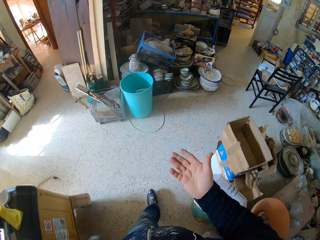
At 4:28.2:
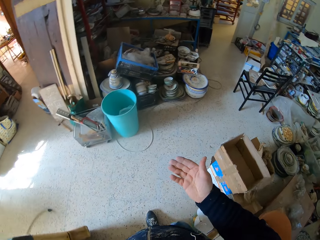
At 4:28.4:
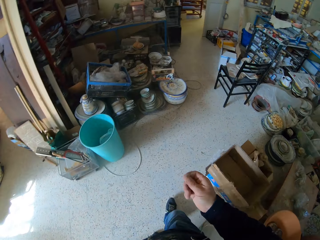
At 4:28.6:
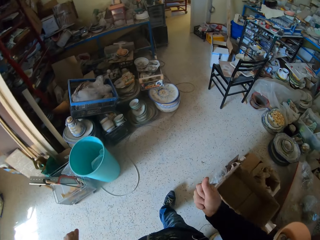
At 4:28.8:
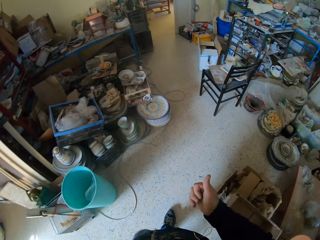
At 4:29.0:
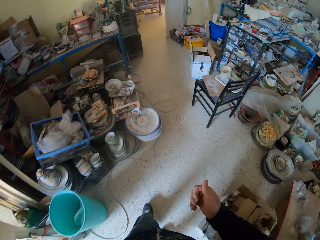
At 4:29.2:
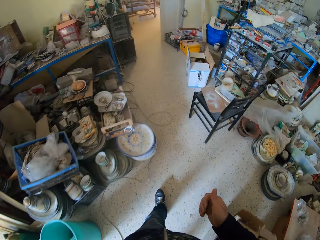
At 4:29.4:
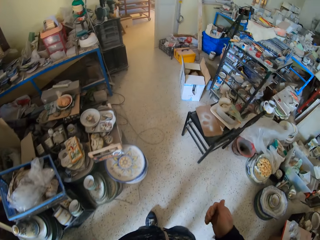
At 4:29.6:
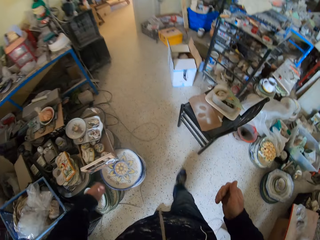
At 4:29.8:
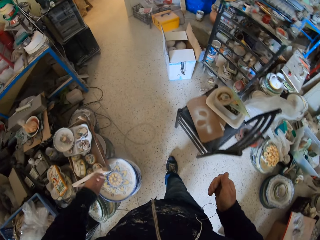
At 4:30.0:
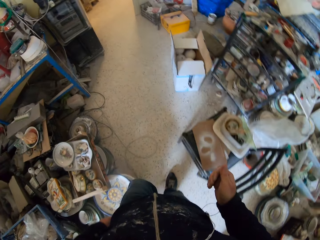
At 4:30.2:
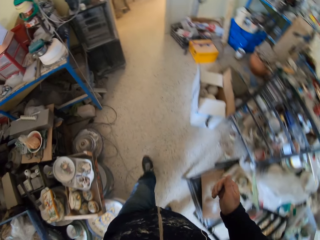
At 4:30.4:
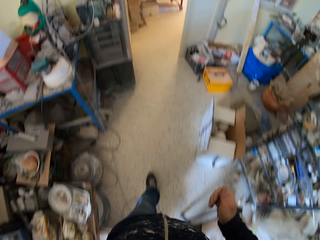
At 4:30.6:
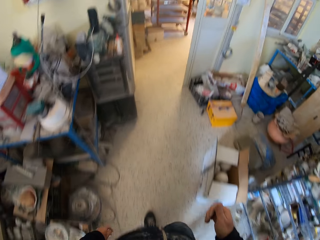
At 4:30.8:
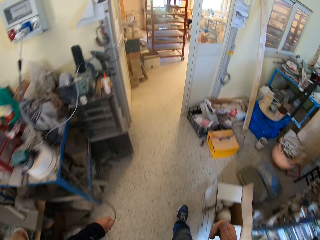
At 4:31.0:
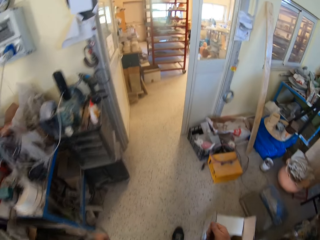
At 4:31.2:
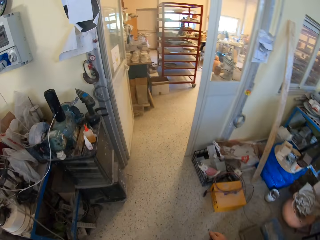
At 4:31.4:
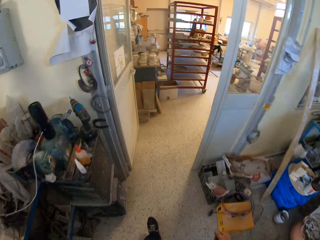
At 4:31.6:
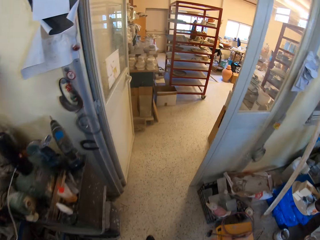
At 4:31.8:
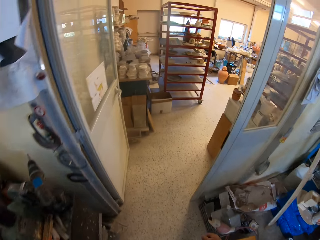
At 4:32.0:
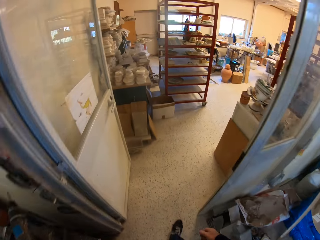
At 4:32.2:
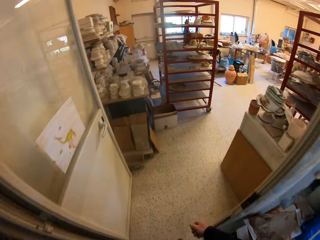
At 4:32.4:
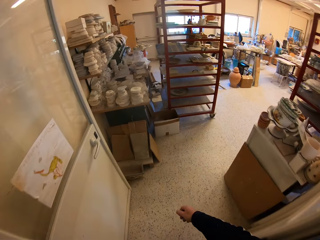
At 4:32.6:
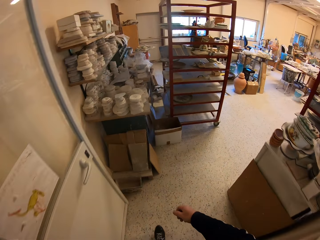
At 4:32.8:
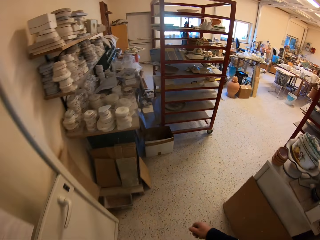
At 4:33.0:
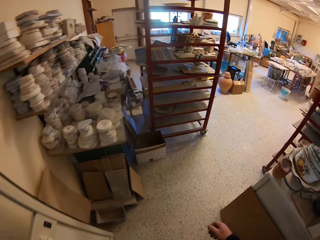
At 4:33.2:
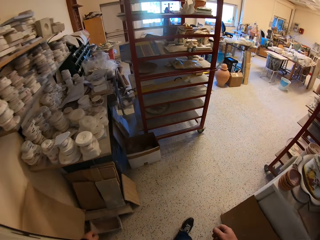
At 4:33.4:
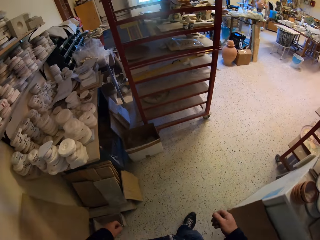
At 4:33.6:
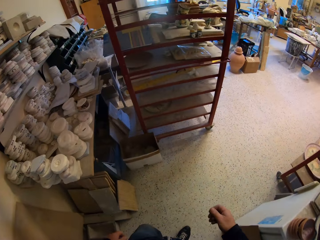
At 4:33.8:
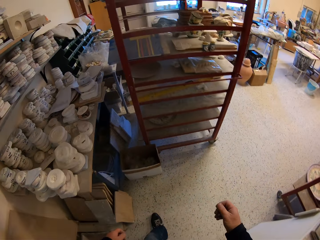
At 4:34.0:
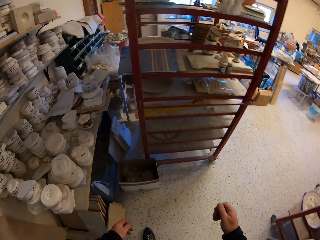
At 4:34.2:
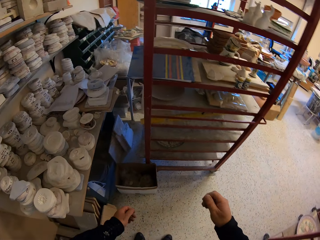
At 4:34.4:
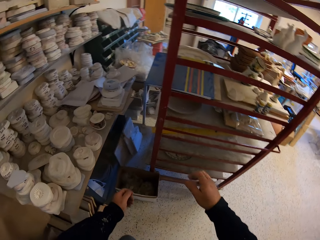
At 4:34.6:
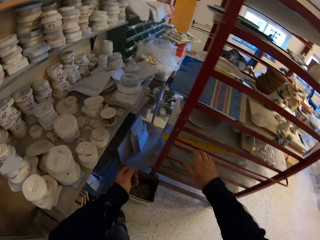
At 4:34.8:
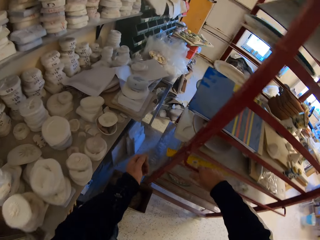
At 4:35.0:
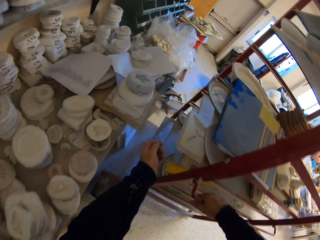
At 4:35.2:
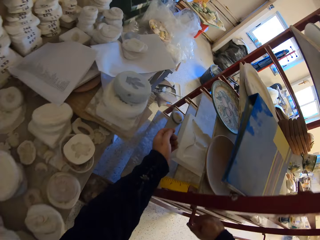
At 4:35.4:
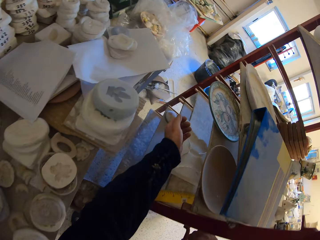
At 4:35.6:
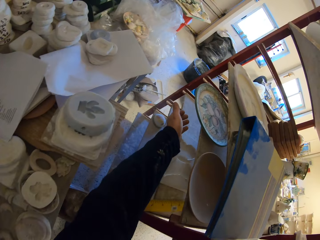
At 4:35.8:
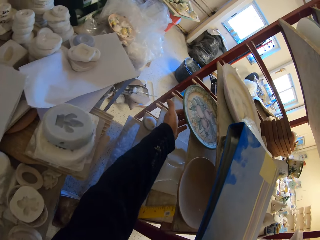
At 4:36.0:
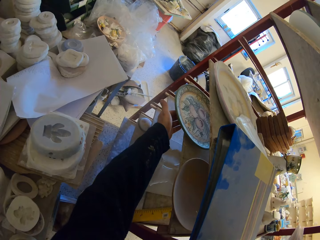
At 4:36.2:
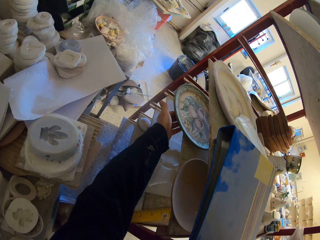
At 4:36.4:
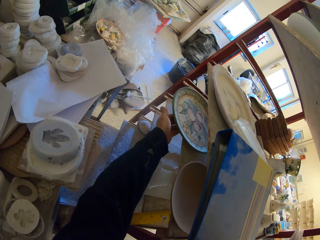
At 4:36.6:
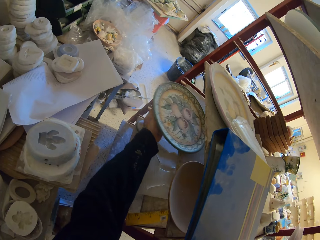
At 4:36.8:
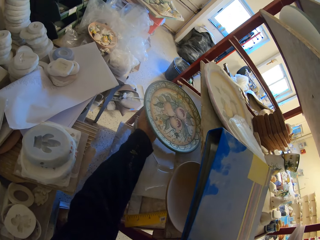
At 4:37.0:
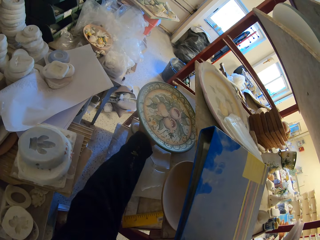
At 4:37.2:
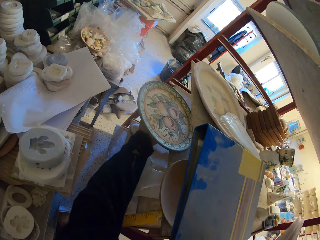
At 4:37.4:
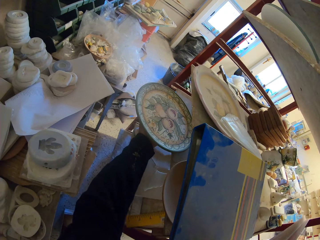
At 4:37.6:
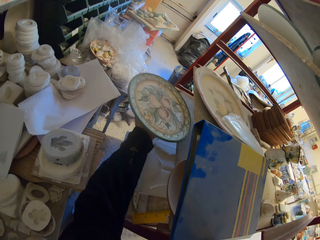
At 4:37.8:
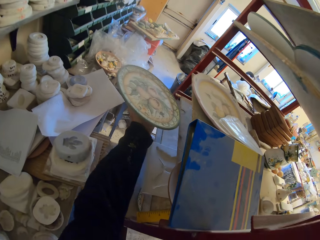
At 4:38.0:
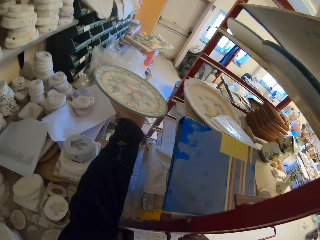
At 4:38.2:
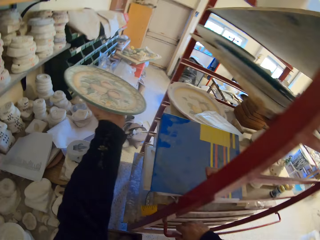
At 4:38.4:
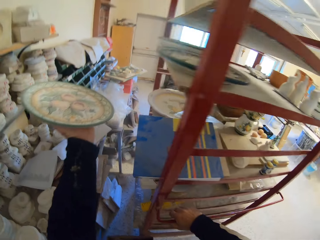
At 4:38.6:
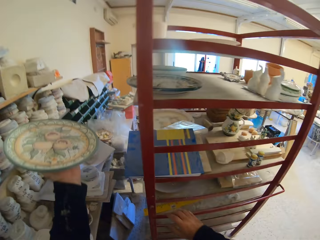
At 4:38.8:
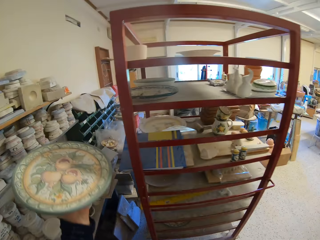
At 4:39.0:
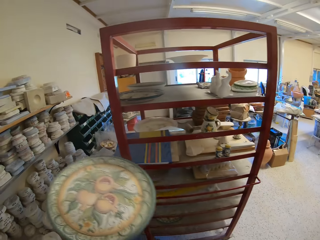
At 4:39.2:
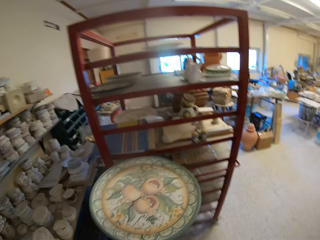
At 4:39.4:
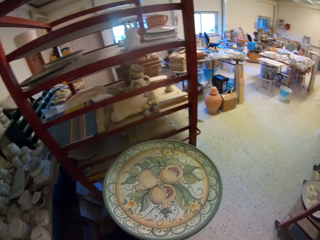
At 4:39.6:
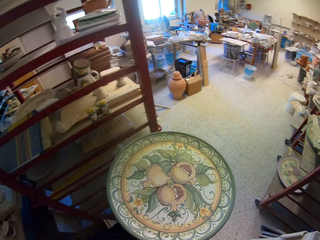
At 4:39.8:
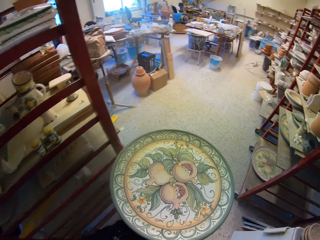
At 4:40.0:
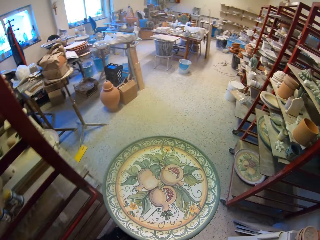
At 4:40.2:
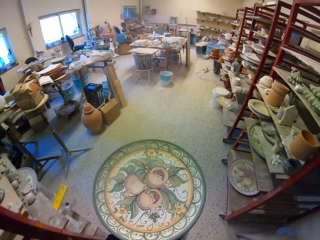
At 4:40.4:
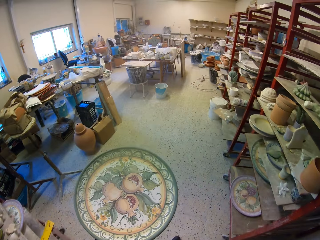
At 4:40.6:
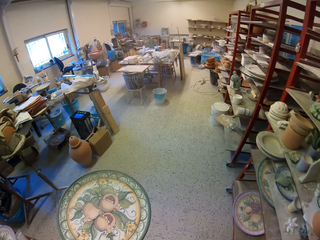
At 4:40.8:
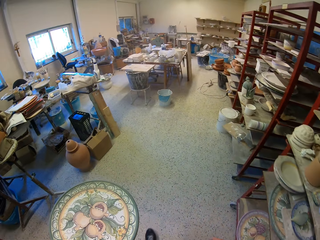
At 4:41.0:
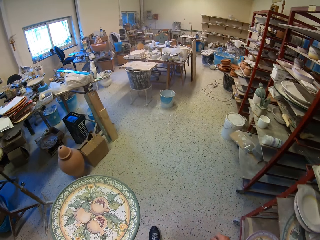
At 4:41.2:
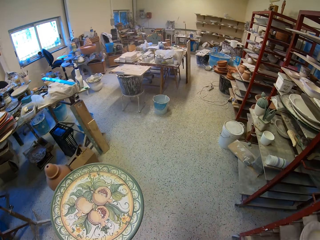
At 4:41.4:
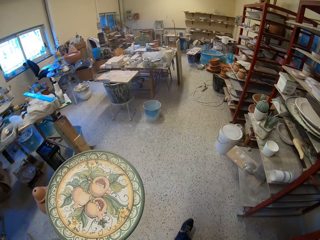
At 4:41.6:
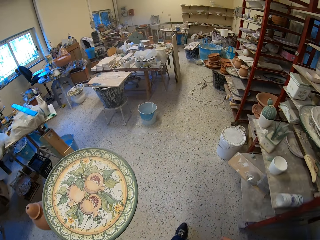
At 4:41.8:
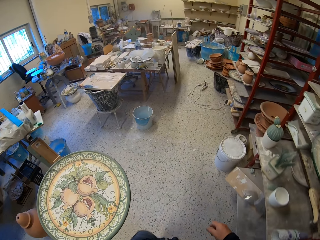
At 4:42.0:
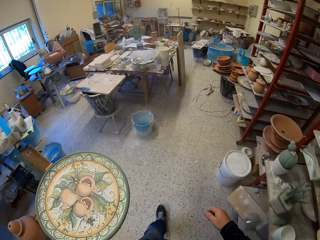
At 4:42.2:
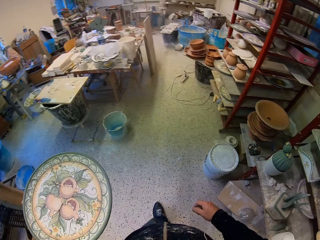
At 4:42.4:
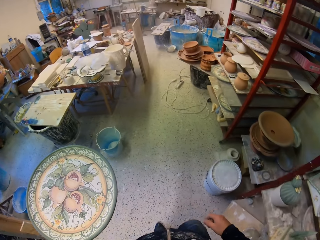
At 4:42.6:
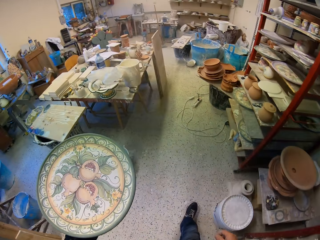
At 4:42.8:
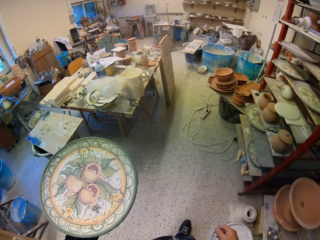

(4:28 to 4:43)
The camera wearer looks at his hand. He walks in the pottery. He picks up the platter. He turns around. He walks in the pottery holding the platter.

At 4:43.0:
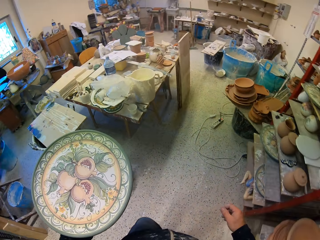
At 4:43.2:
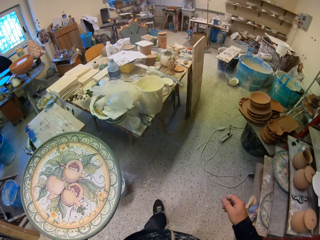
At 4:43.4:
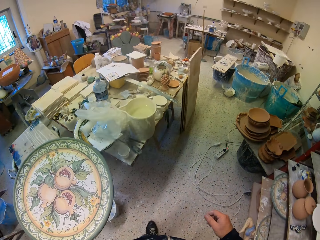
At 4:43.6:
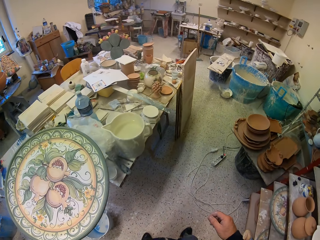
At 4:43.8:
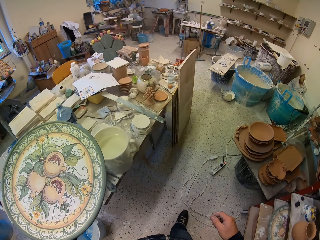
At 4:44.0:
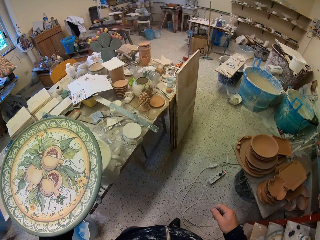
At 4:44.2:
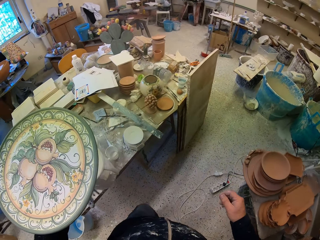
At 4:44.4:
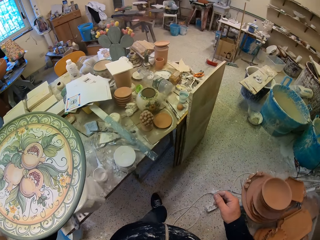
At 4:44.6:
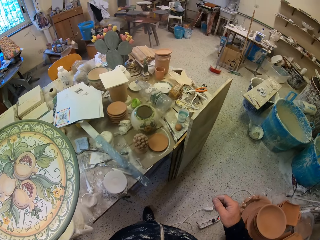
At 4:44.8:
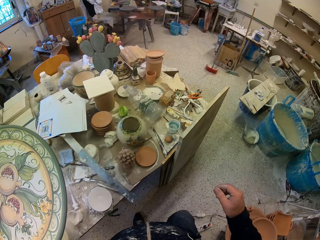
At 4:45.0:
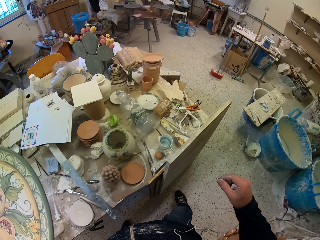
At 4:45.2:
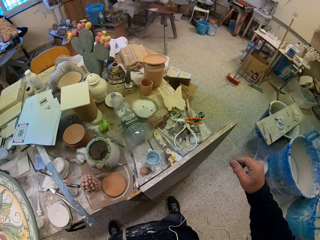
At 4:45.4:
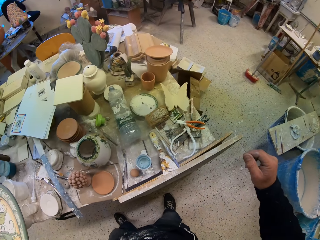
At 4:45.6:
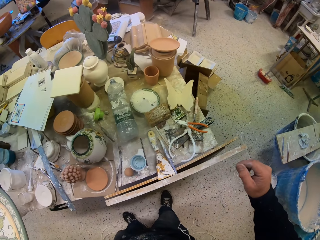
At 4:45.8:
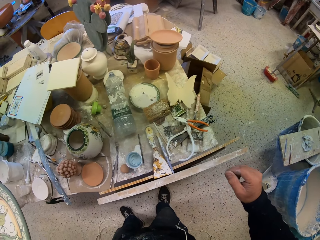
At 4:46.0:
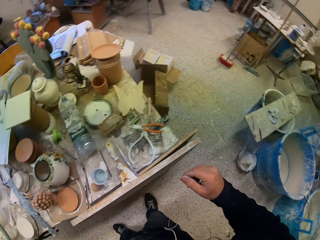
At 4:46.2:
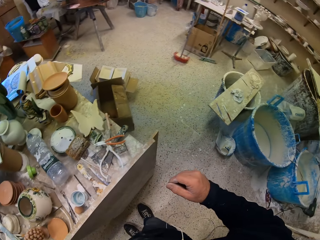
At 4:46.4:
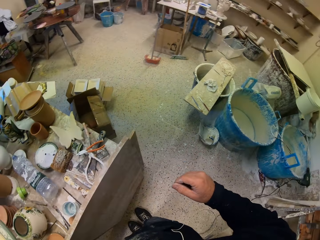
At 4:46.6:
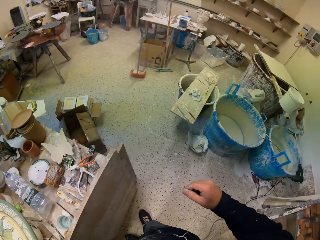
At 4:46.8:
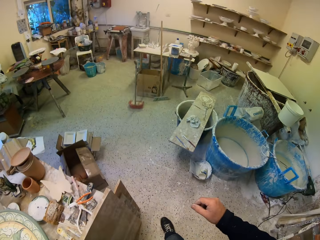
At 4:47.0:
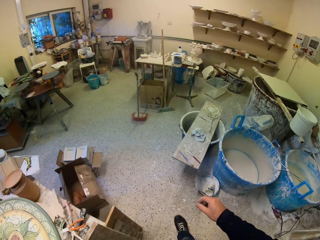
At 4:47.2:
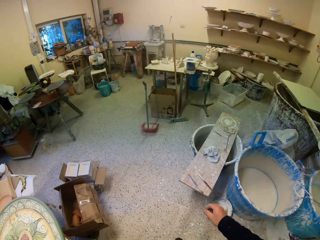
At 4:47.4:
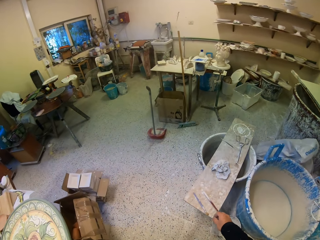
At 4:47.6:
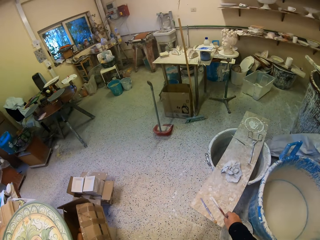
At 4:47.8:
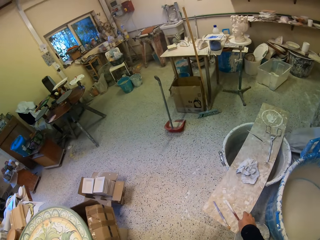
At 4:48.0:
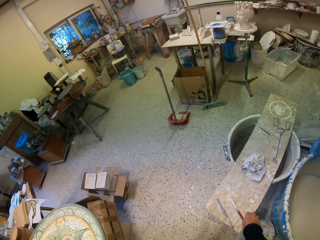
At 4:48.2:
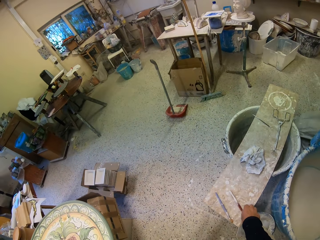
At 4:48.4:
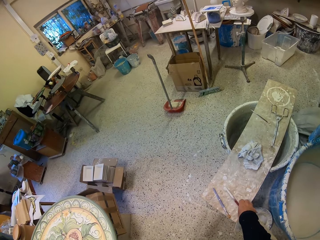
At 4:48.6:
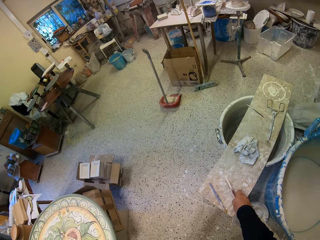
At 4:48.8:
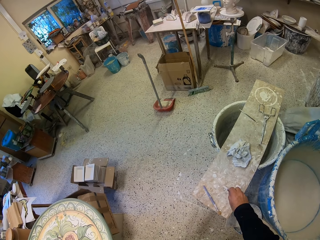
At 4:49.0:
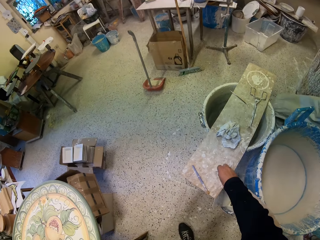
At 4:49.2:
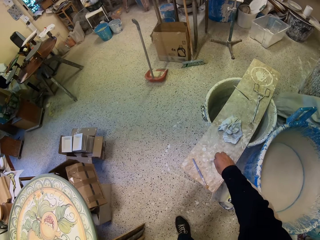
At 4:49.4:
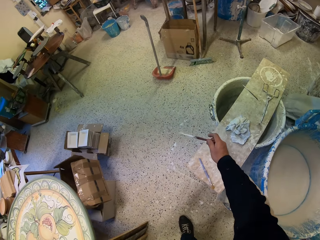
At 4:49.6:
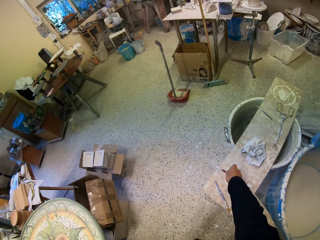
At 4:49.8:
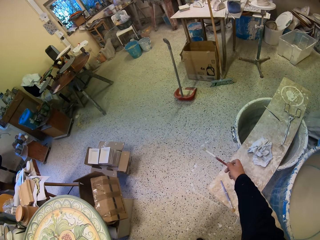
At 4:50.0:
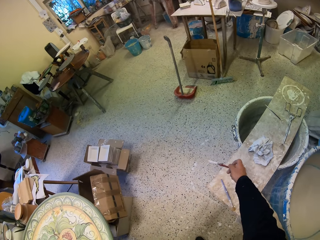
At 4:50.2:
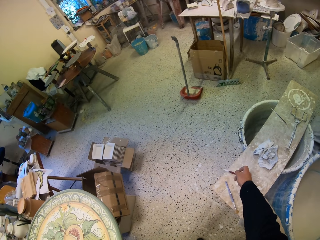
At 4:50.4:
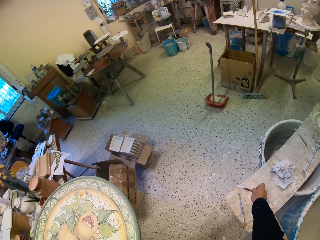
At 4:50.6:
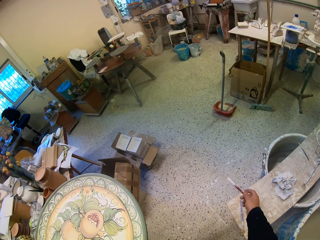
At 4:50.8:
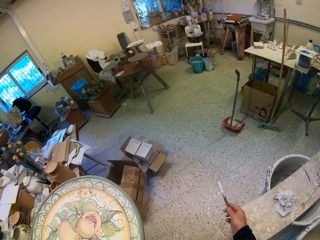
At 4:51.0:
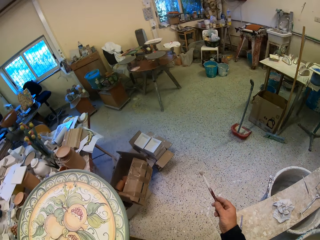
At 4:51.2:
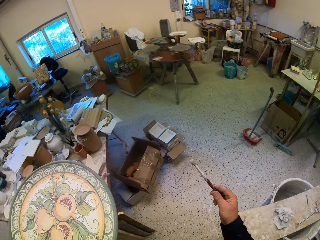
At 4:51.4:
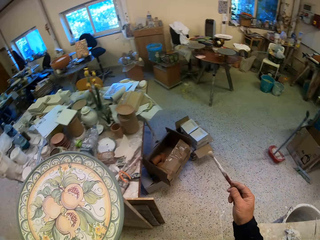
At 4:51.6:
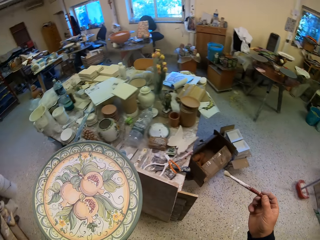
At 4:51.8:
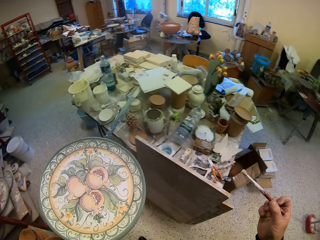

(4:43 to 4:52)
The camera wearer looks around and walks in the pottery. They pick up a paint brush. They hit the paint brush on the wood.
